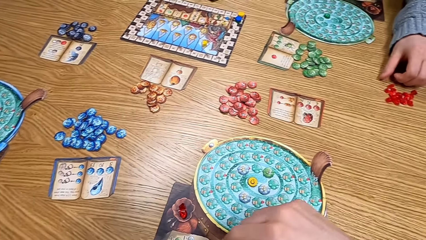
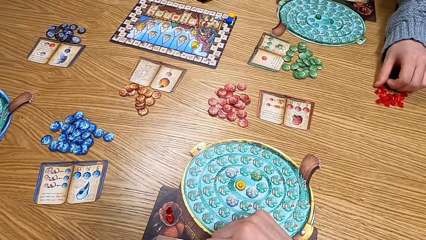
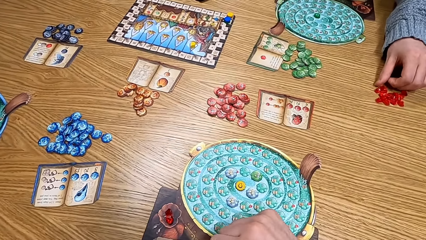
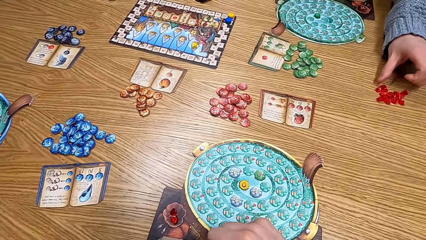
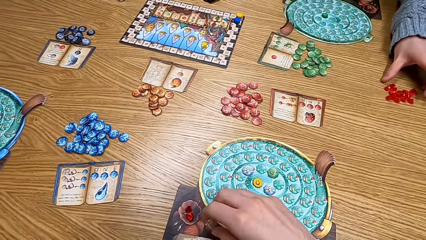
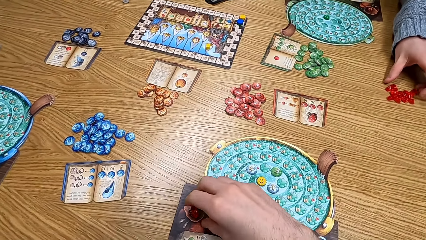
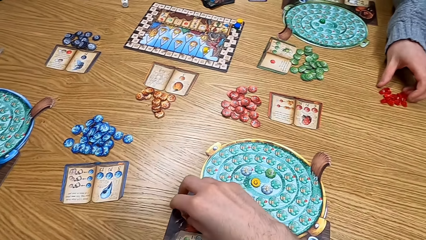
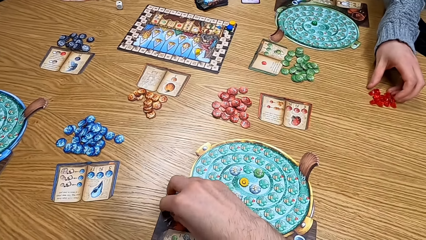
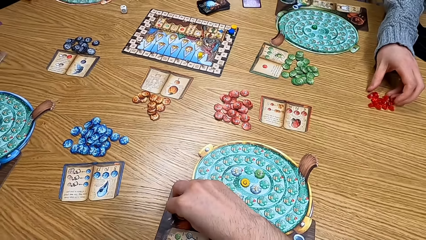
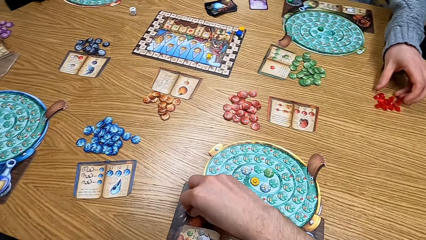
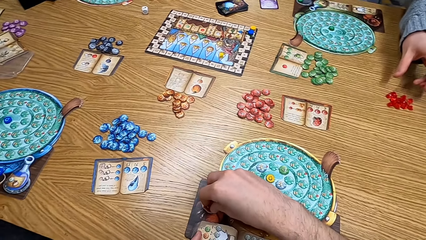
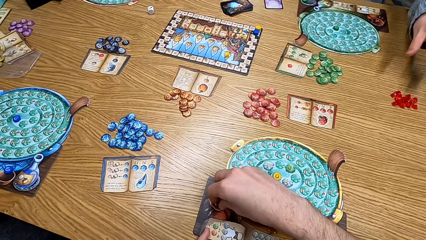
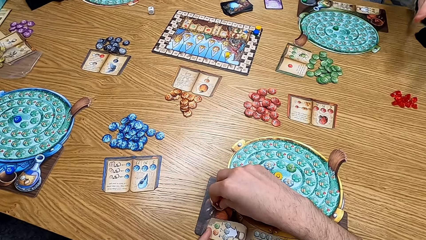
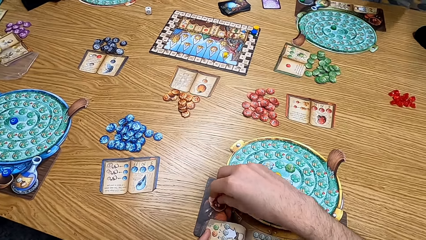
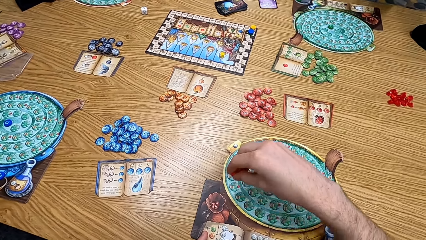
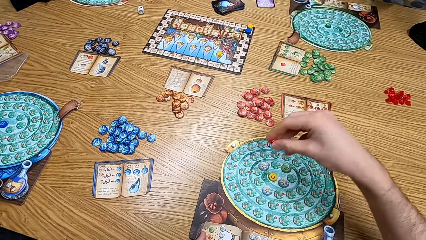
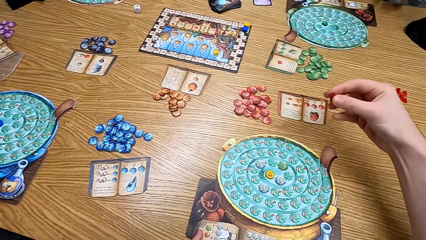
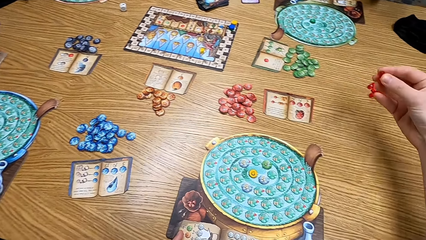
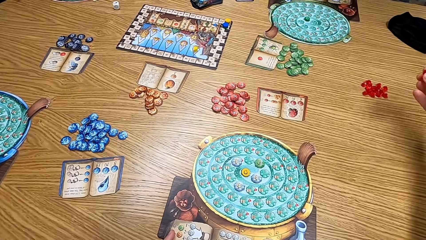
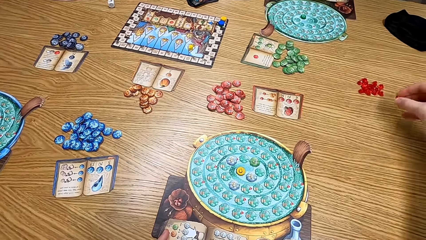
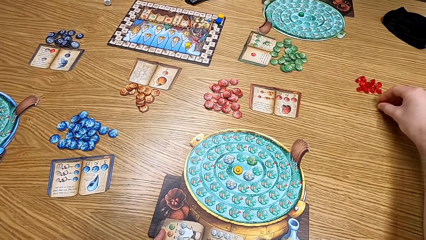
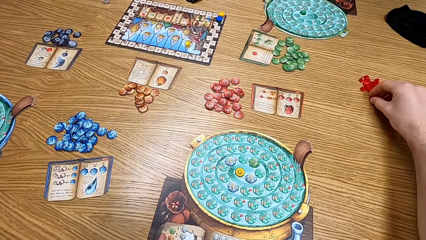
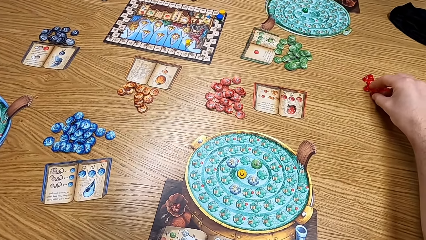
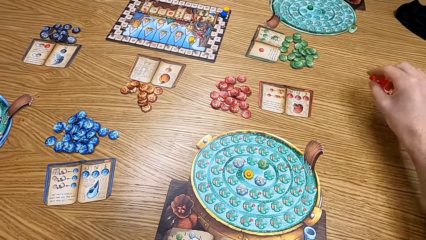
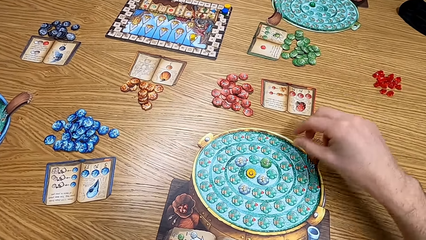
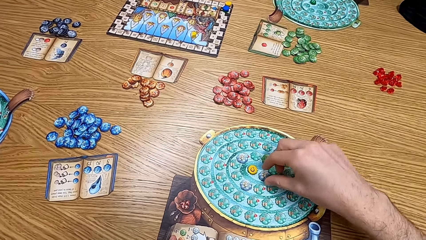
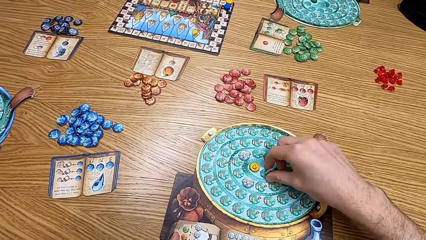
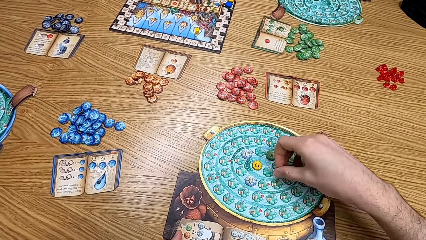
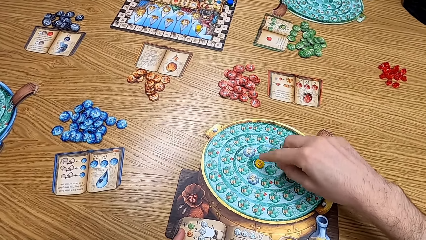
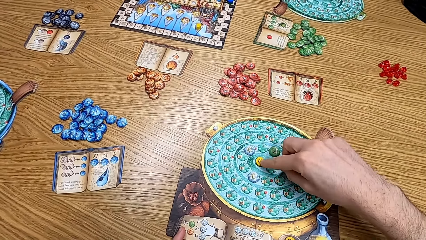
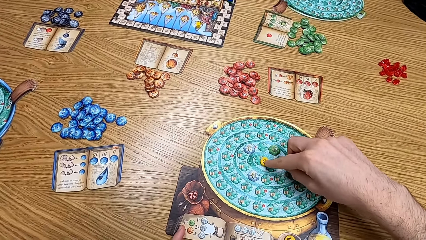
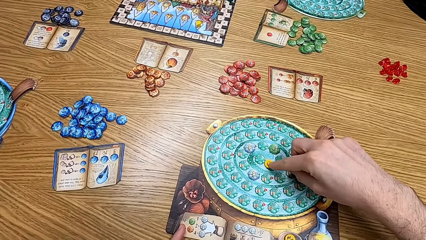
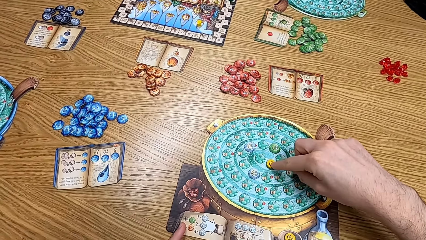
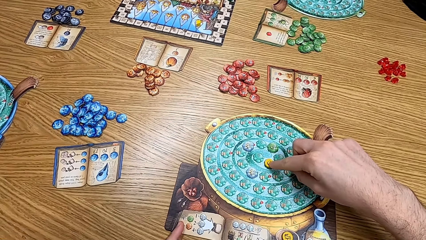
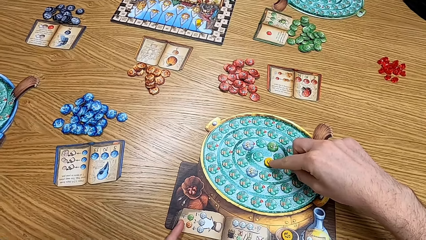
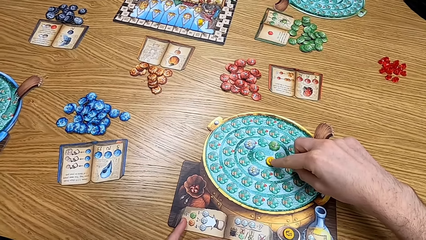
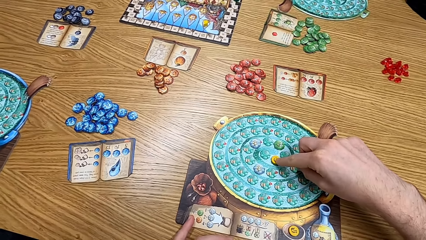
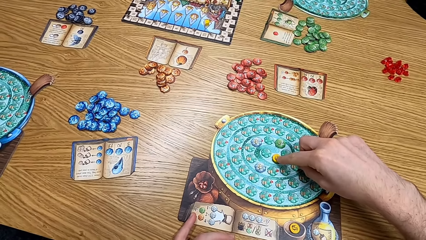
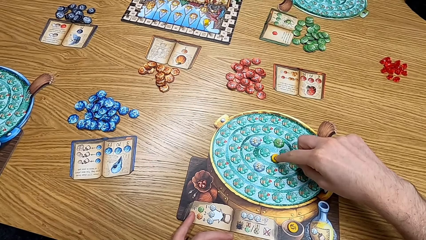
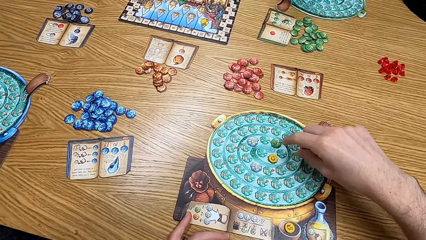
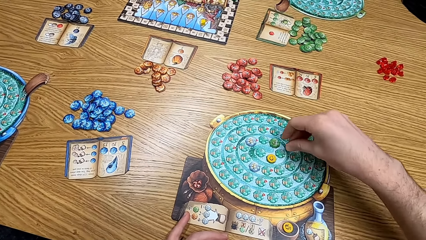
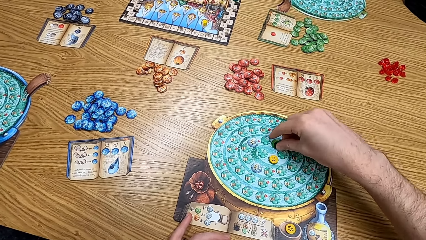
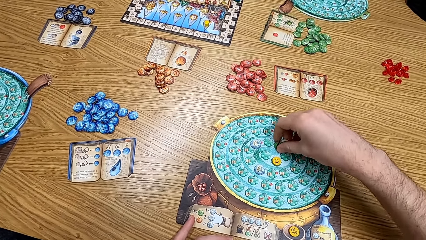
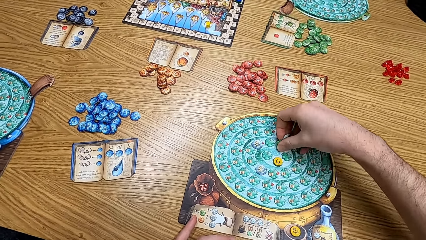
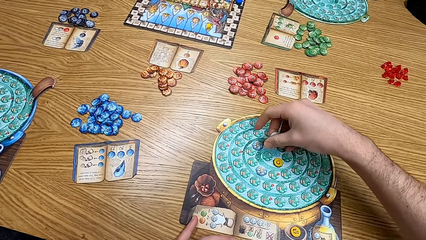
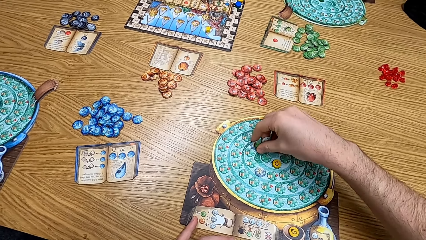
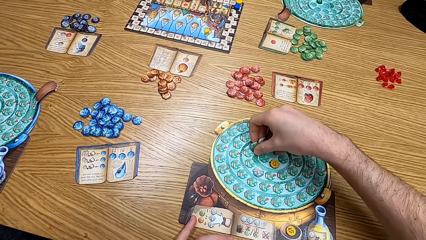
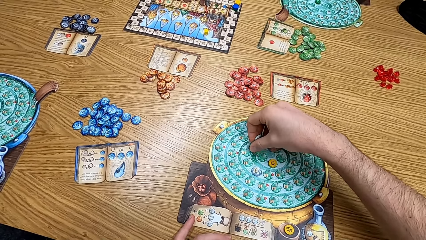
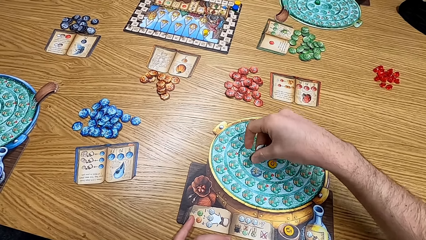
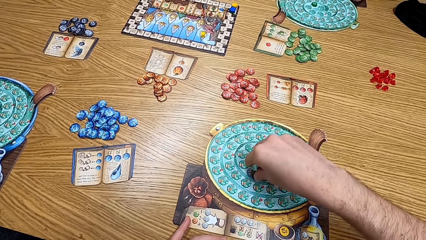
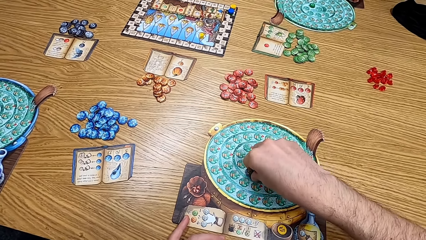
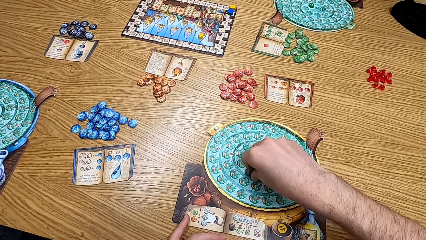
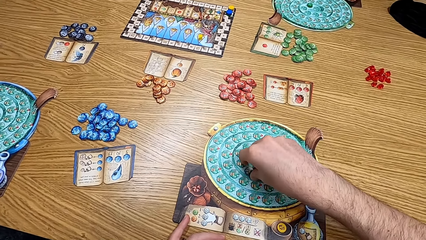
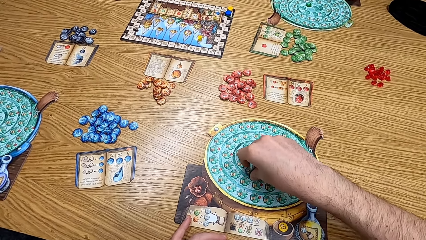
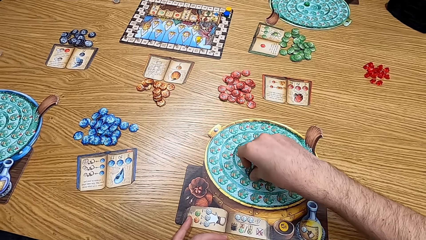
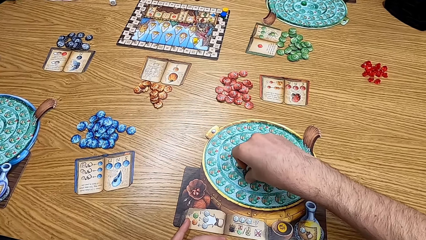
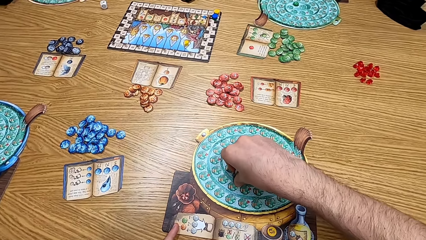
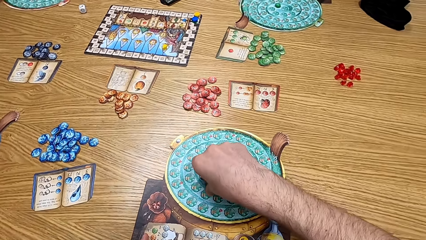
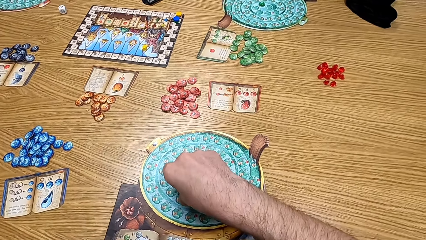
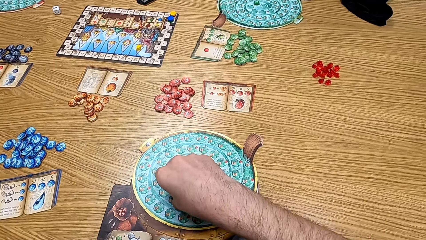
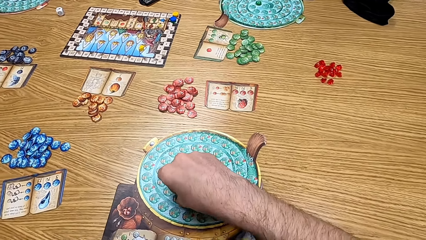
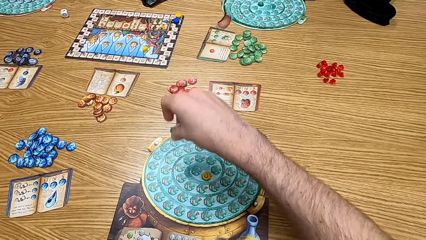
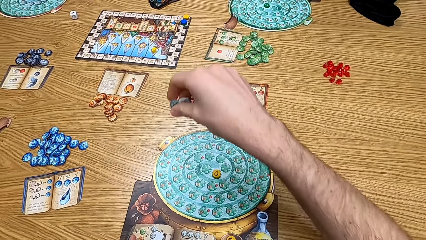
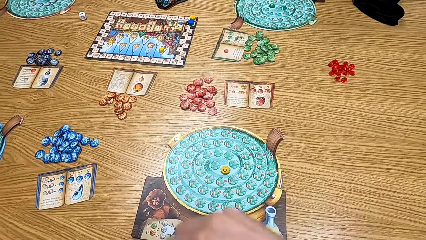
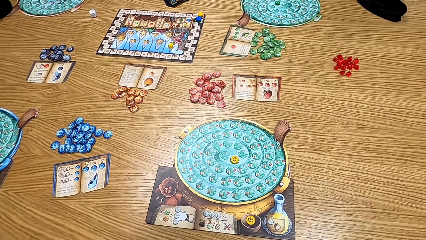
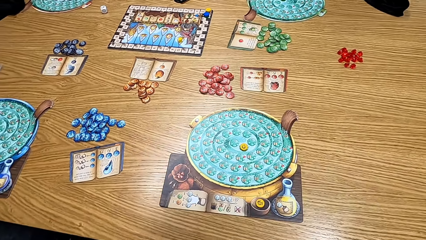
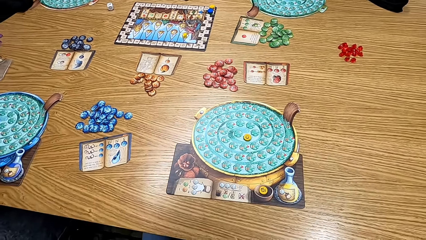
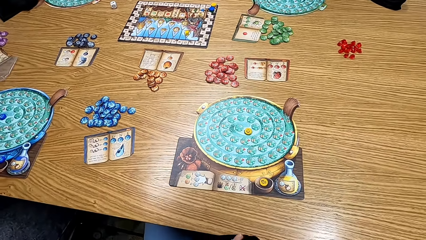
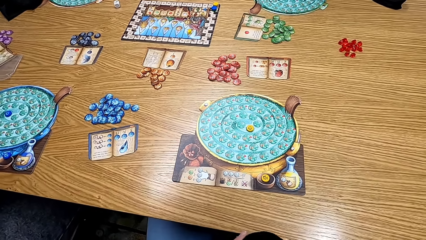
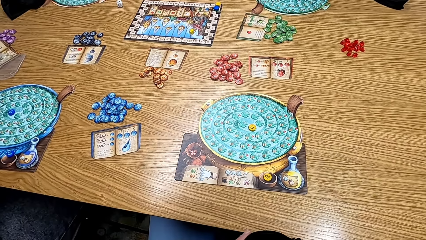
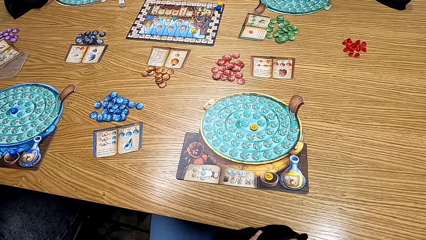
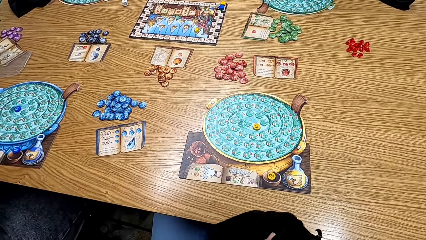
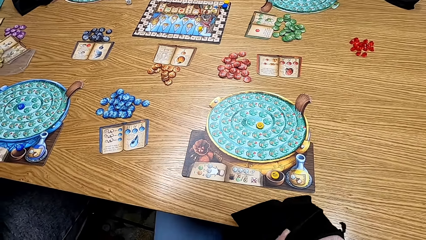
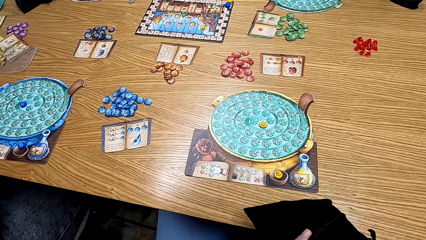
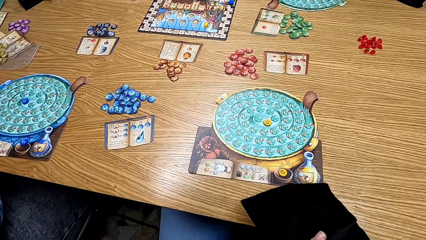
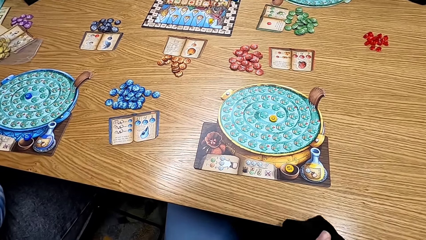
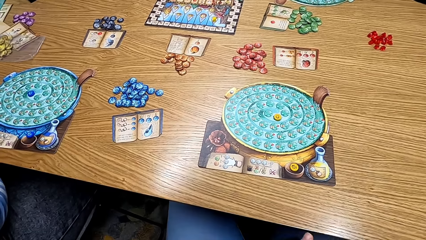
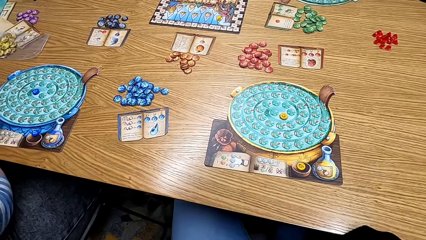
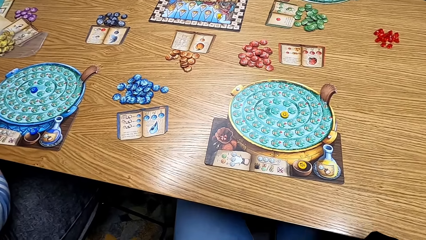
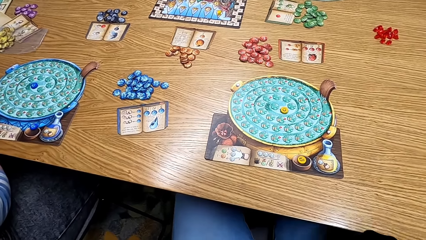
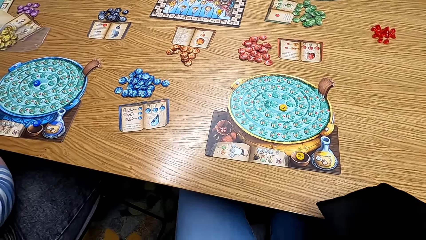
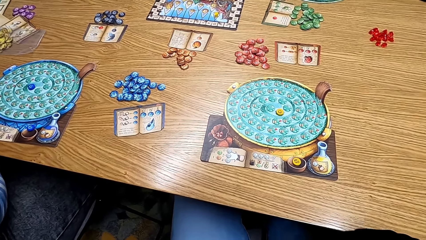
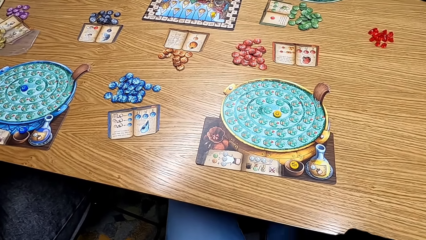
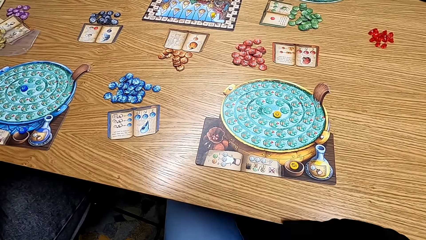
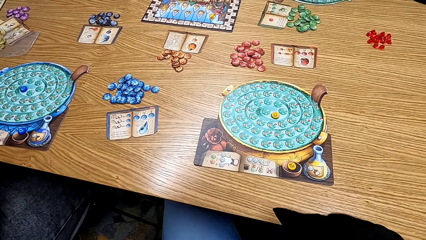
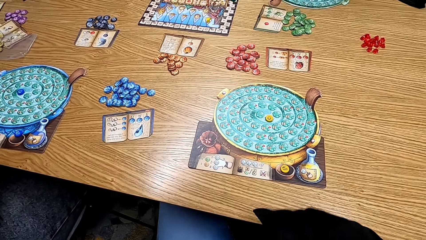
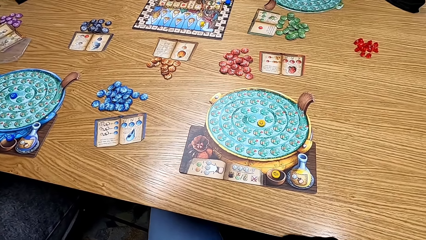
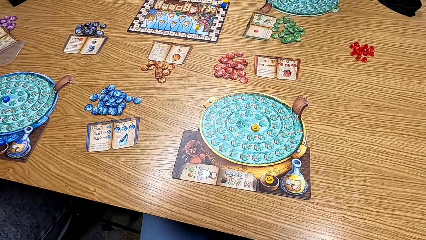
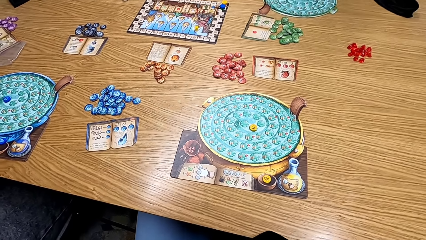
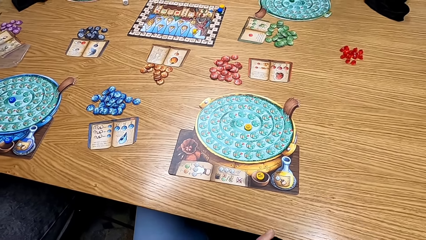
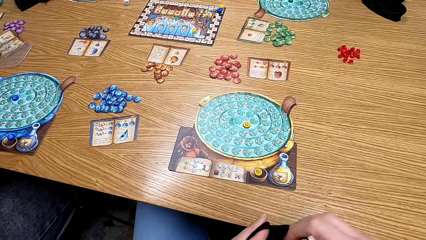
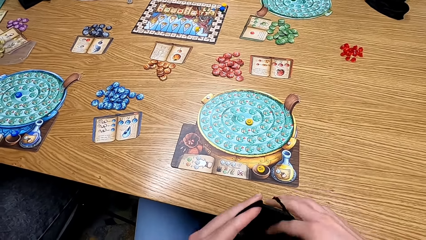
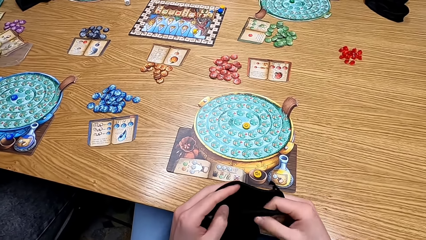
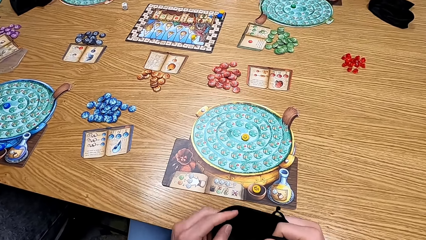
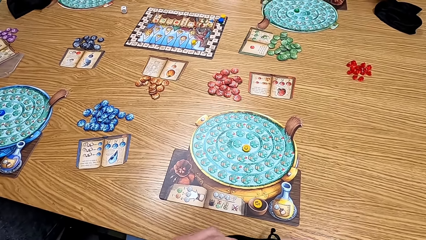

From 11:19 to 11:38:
The camera wearer picks the dice from the table. They put the red dice on the table, pick up the cards on the table and play the board game. They pick up the cards from the table. They pick the dice from the black bag. They shake the black bag.
